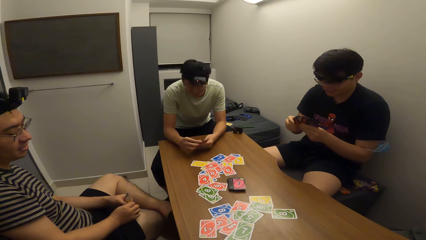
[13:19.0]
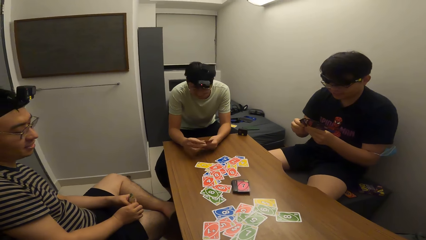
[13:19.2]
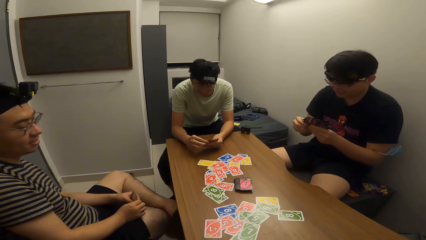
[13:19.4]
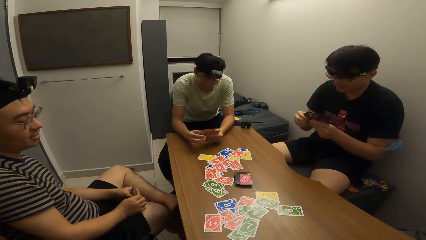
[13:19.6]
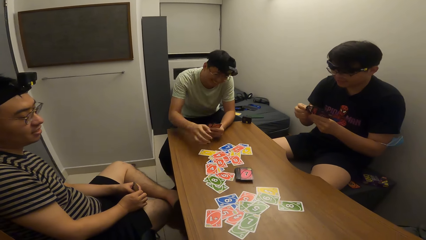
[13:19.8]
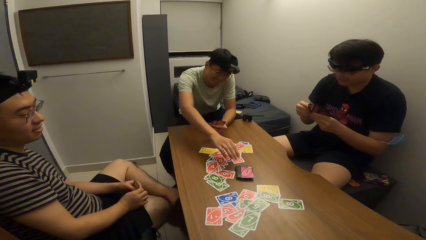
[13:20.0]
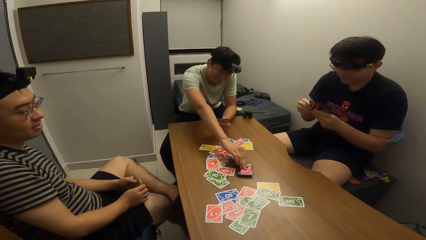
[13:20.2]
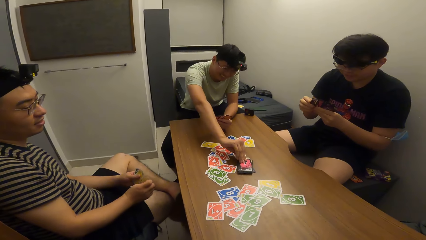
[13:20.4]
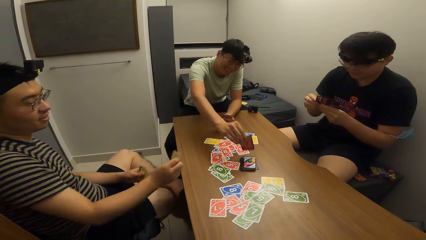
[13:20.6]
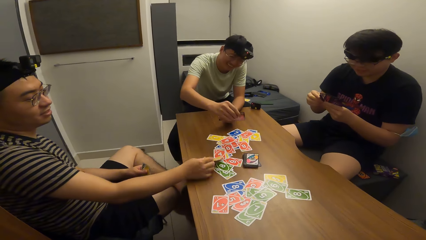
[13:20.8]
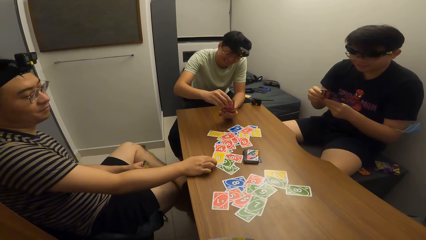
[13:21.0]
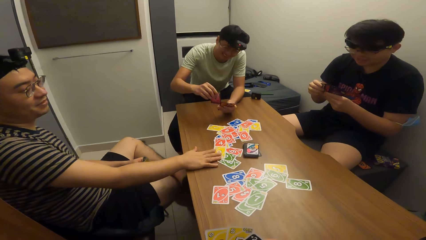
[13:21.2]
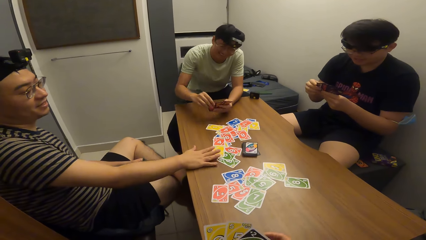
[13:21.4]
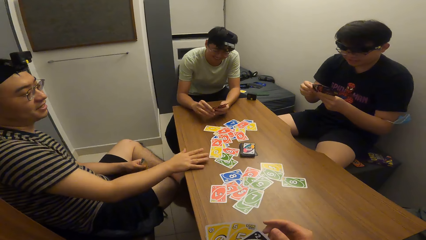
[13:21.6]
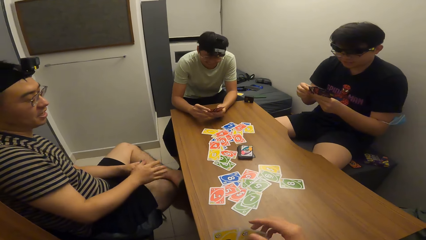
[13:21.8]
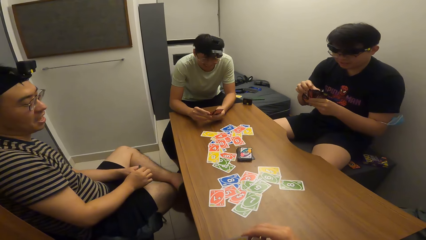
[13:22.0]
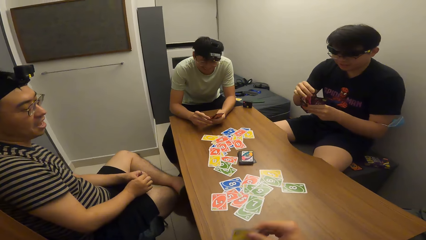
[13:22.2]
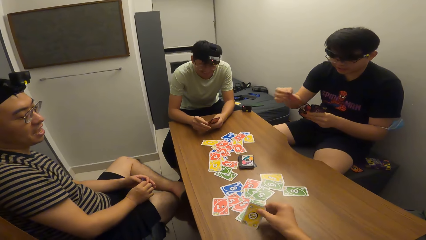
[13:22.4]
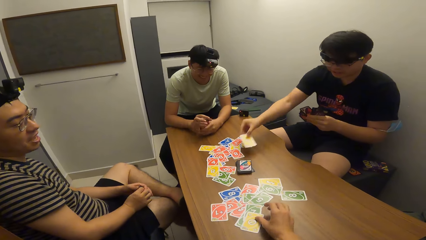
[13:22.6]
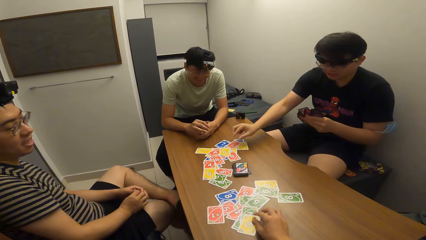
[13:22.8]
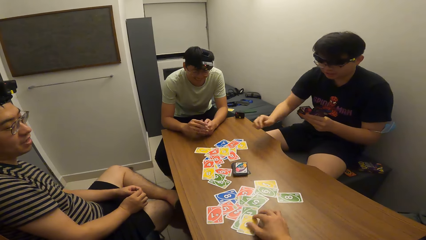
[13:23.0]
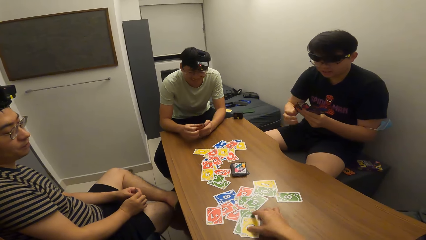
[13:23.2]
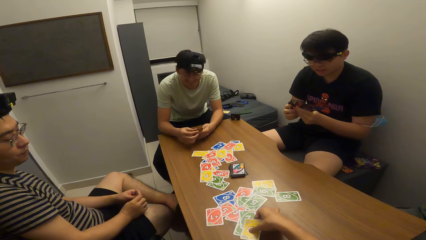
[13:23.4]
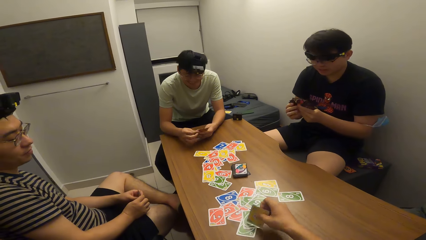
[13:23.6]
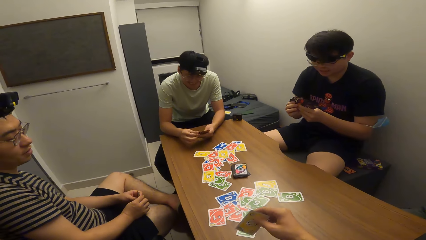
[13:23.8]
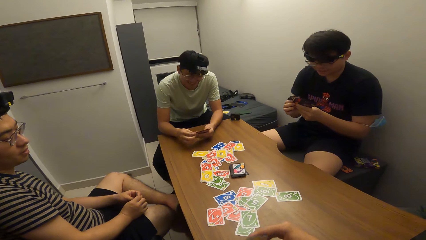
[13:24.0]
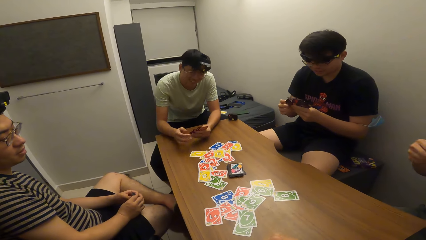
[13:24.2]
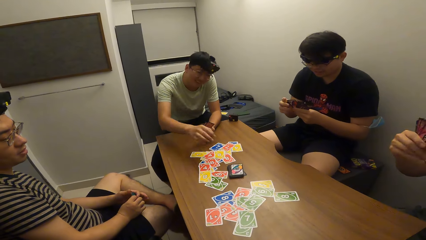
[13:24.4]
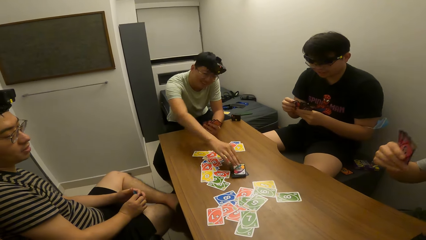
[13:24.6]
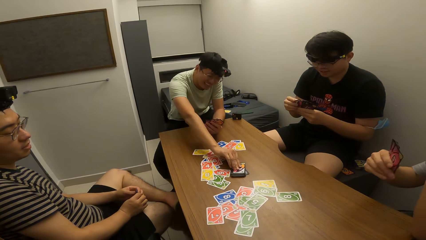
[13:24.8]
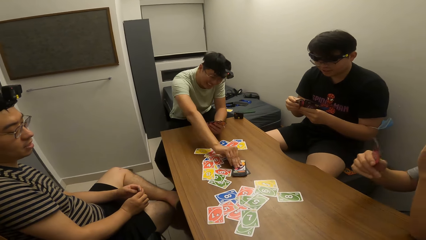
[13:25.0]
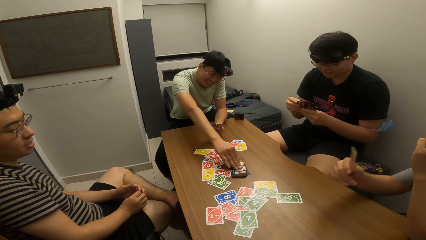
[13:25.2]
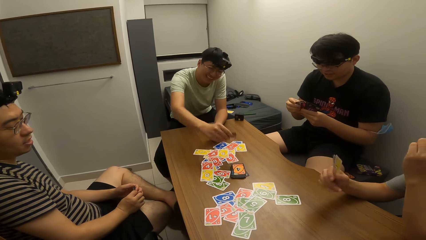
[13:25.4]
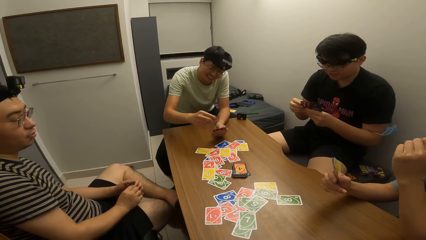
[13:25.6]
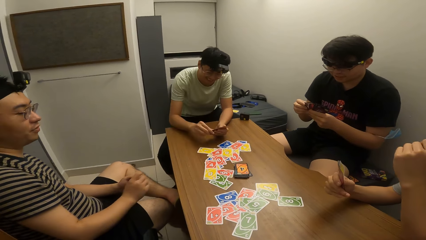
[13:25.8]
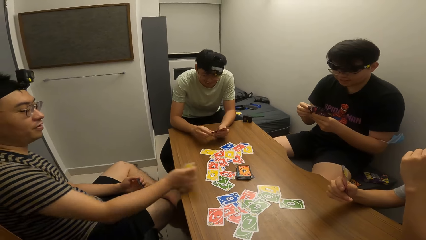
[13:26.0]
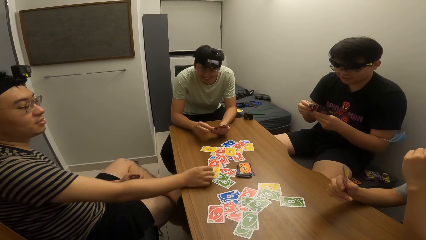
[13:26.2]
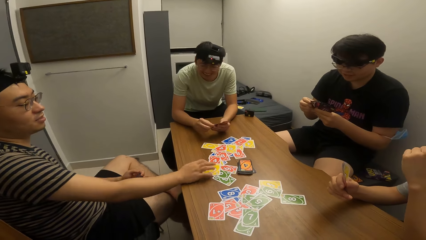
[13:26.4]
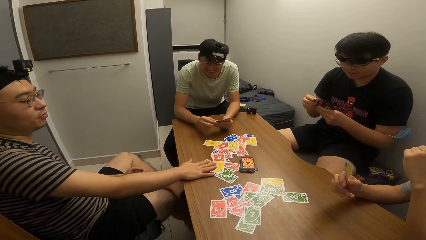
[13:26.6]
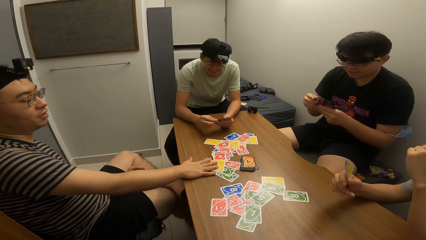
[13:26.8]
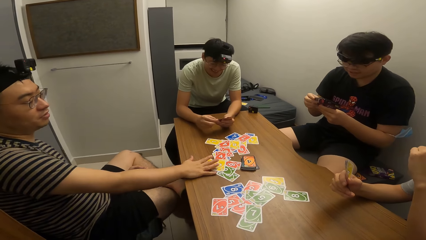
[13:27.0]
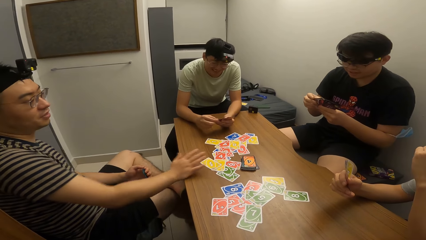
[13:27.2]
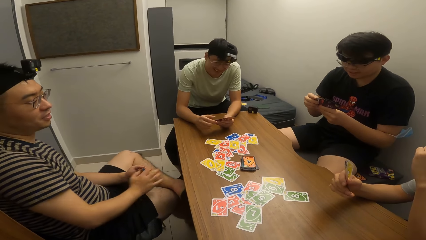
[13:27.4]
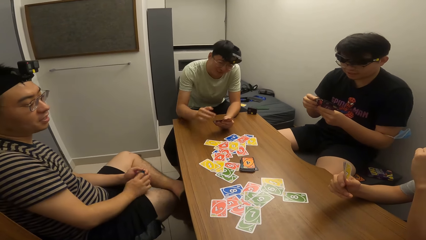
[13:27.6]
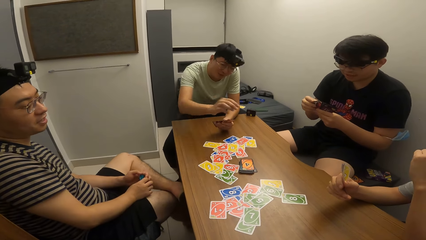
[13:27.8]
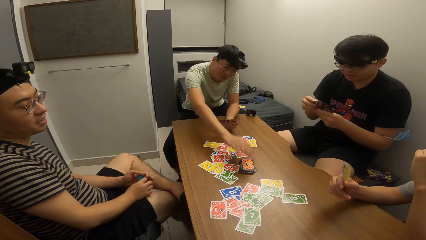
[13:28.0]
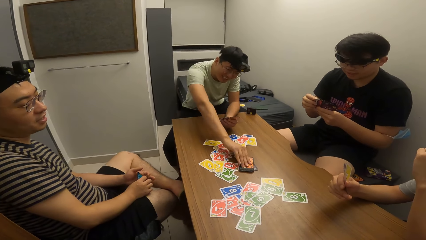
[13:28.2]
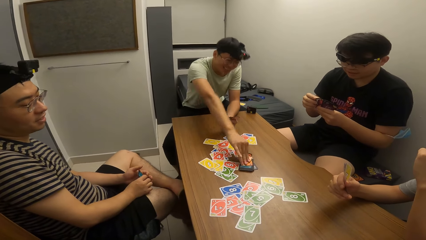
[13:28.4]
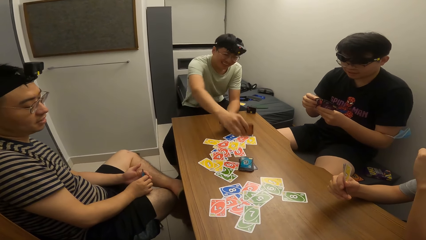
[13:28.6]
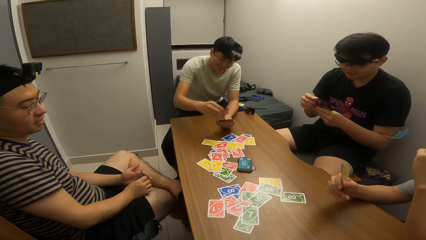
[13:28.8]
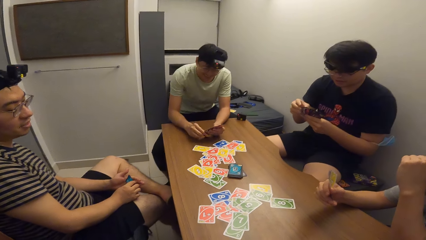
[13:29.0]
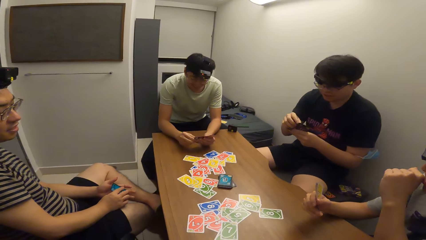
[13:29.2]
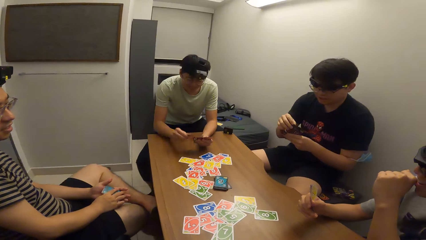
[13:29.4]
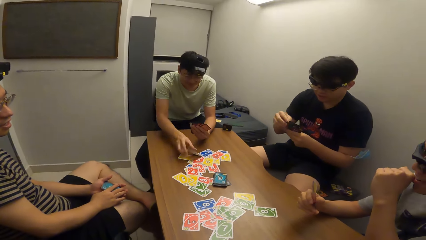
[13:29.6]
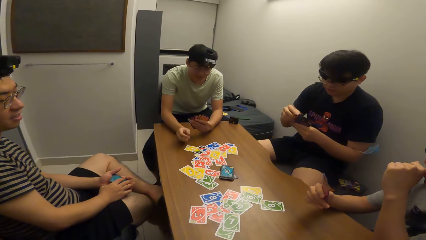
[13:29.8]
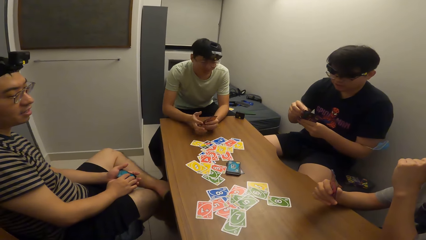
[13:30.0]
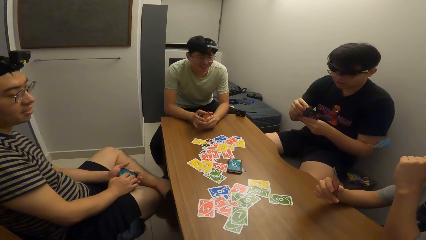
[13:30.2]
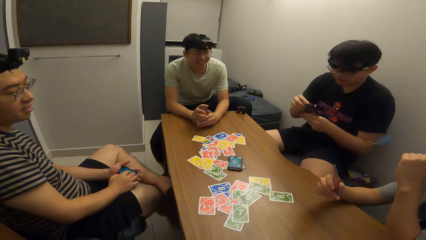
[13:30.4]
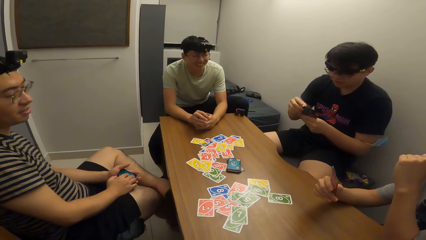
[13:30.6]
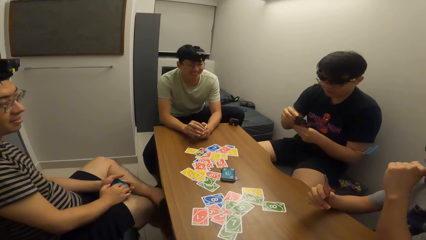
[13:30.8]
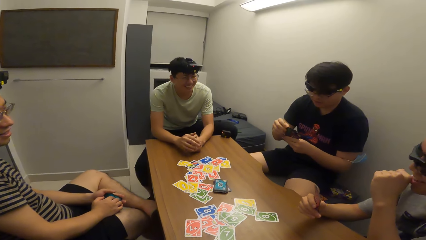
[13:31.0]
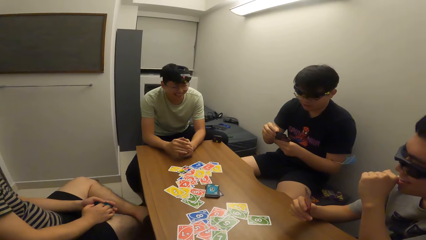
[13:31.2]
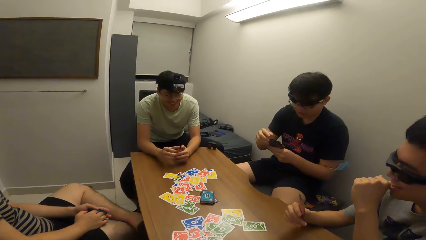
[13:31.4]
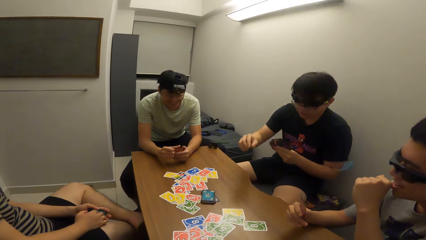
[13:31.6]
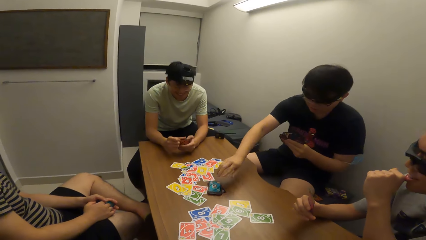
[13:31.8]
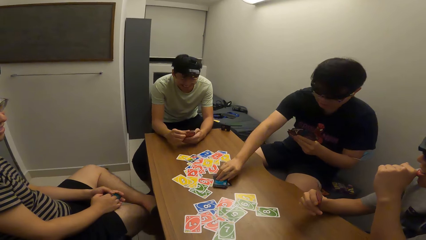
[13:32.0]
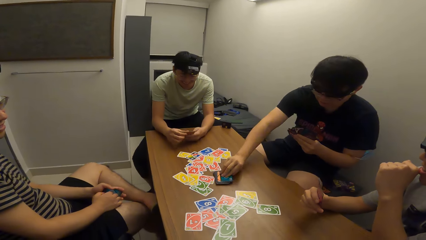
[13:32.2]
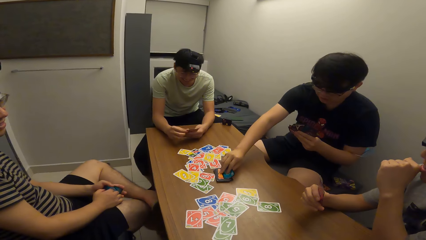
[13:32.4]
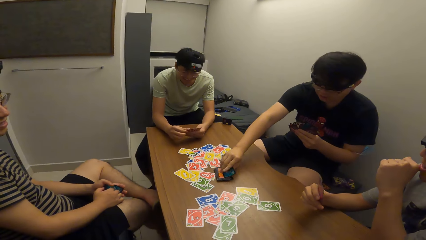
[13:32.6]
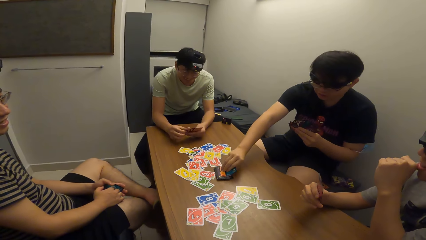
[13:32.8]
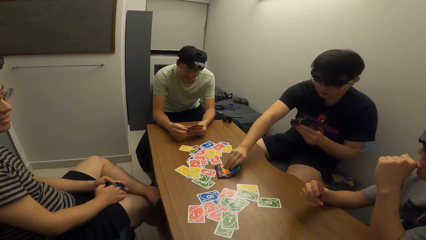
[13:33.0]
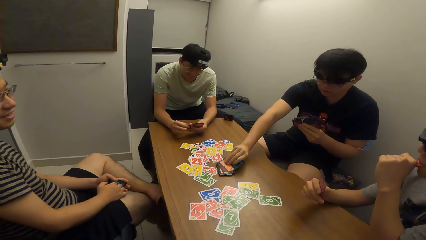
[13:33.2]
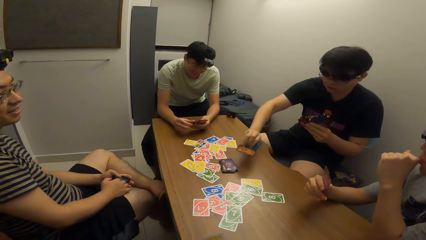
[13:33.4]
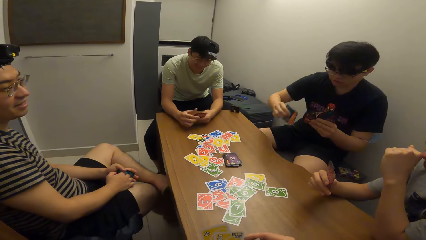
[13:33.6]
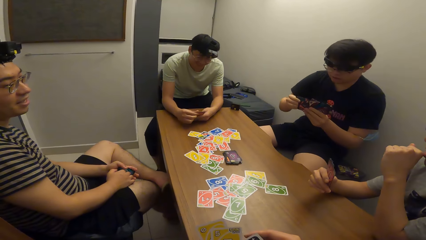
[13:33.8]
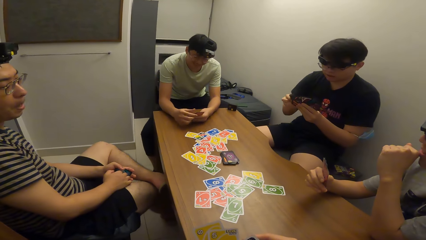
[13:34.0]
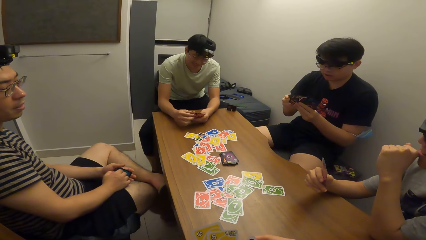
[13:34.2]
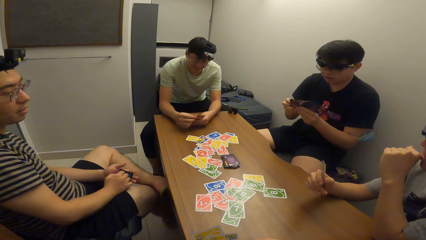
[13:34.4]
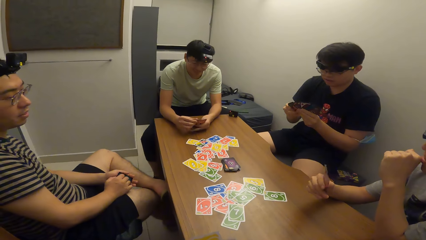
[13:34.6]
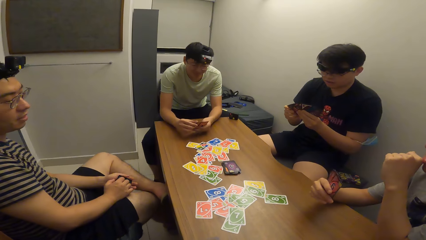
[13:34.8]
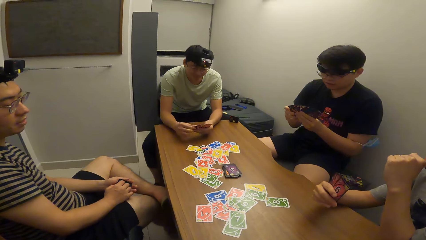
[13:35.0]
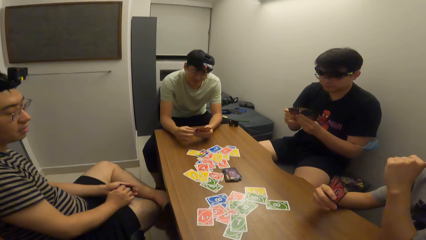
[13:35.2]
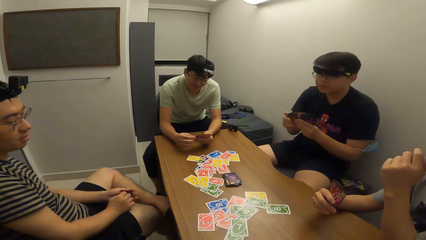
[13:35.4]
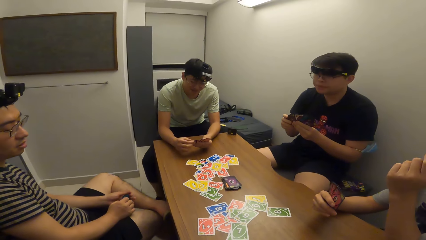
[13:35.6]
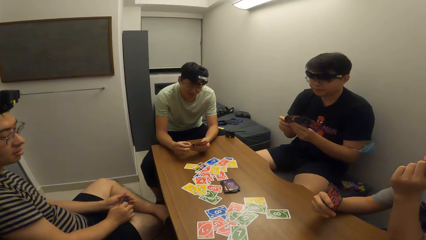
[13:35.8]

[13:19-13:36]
A man picks a card on the table with his right hand. Another man plays a card on the table with his right hand. The camera wearer plays a card on the table with his right hand. A third man plays a card on the table with his right hand. The camera wearer lifts the card on the table with his right hand. The first man picks a card on the table with his right hand. The second man taps a card on the table with his right hand and drops a card. The first man picks a card on the table with his right hand and plays a card on the table with his right hand. The third man picks cards on the table with his right hand.
